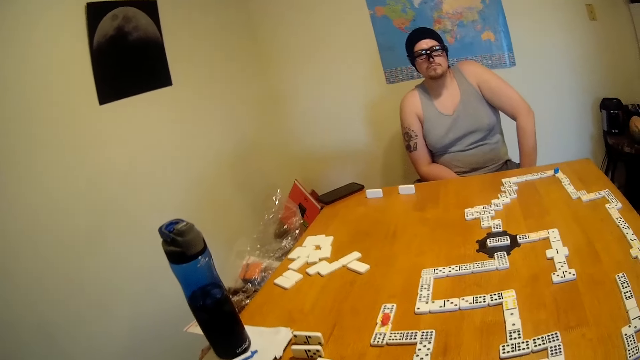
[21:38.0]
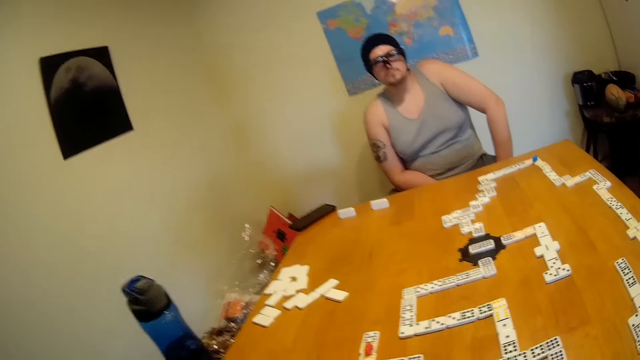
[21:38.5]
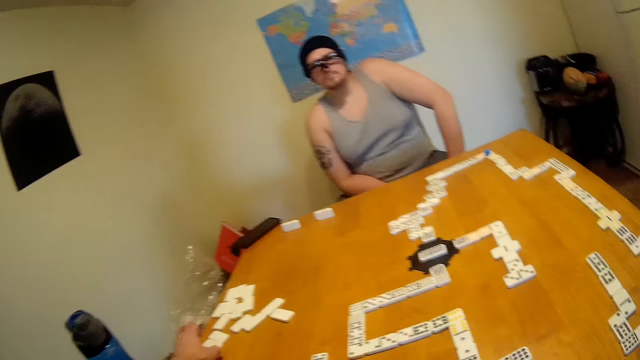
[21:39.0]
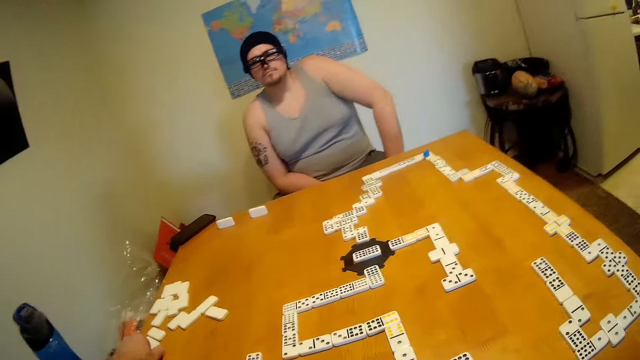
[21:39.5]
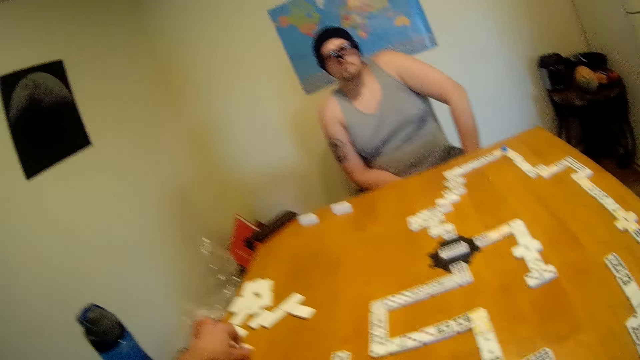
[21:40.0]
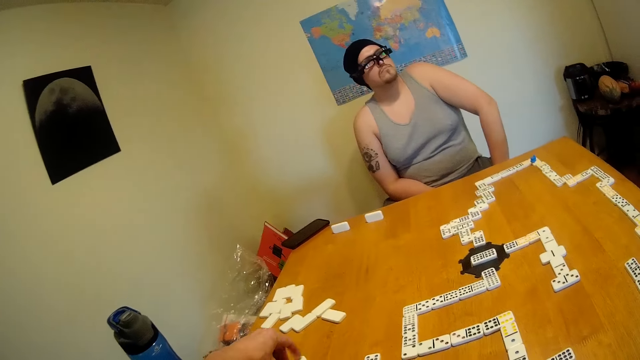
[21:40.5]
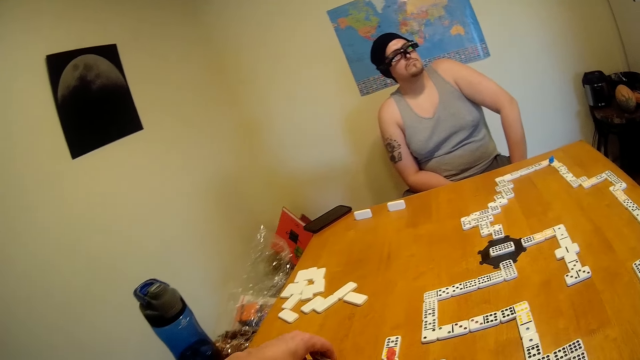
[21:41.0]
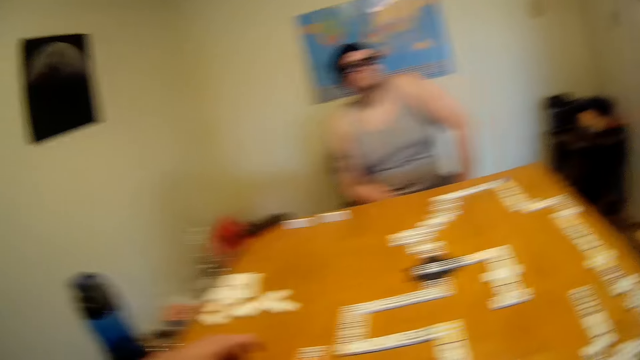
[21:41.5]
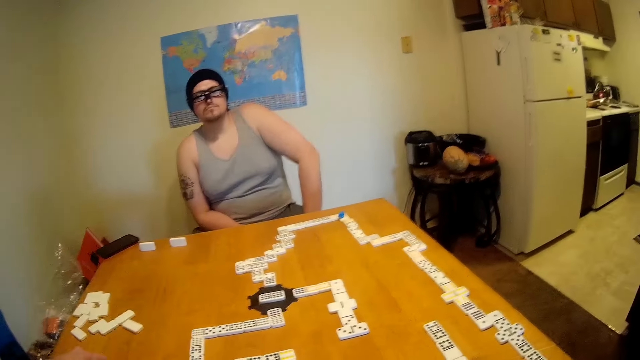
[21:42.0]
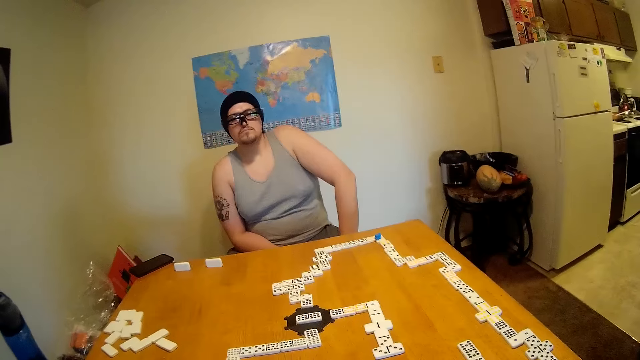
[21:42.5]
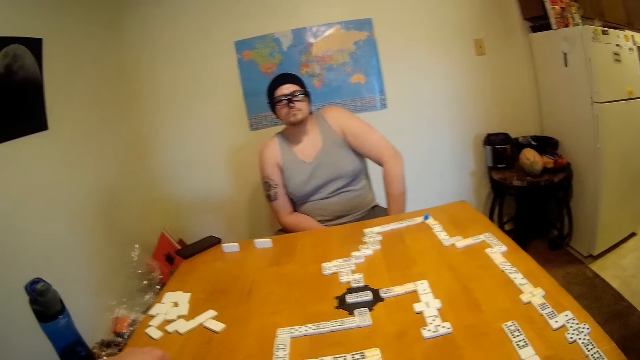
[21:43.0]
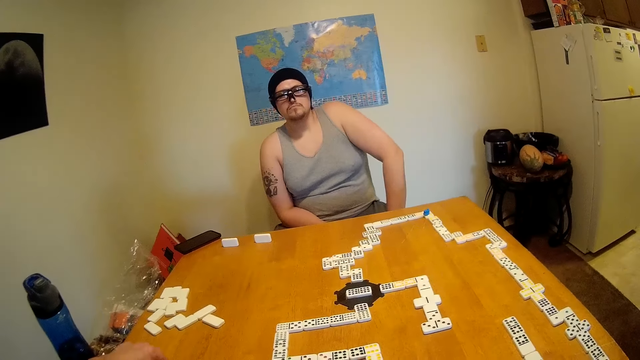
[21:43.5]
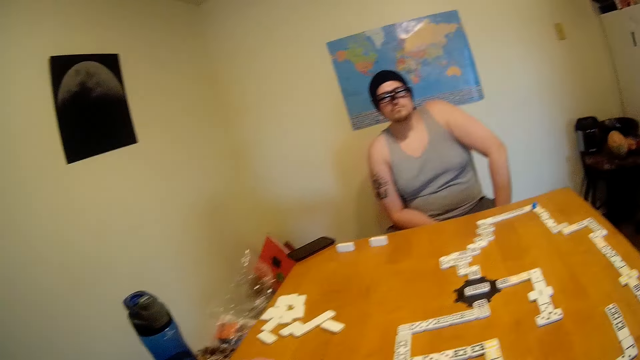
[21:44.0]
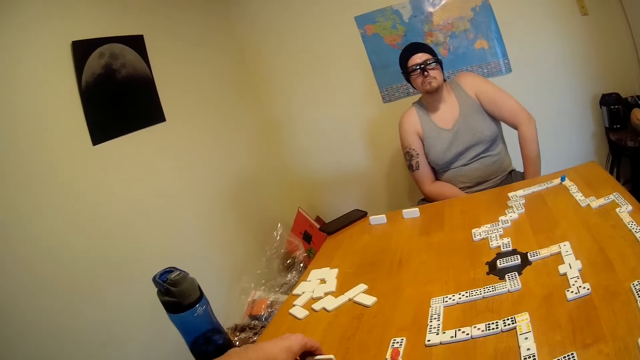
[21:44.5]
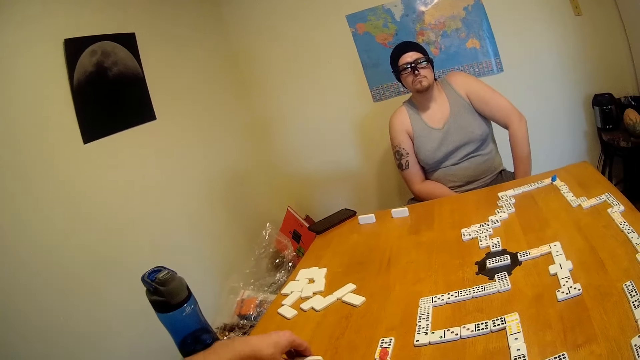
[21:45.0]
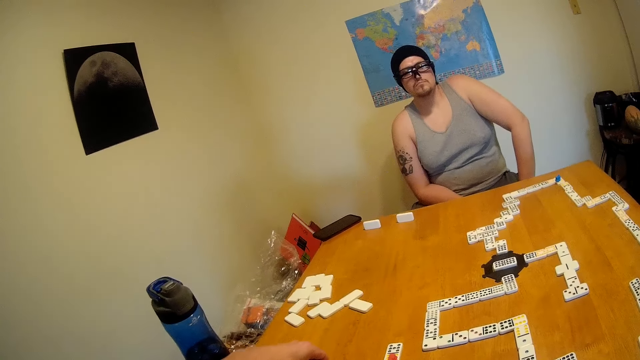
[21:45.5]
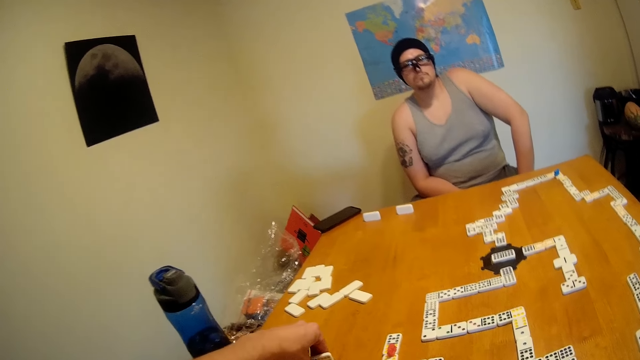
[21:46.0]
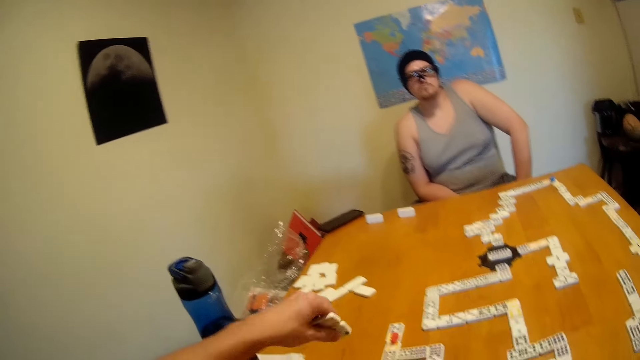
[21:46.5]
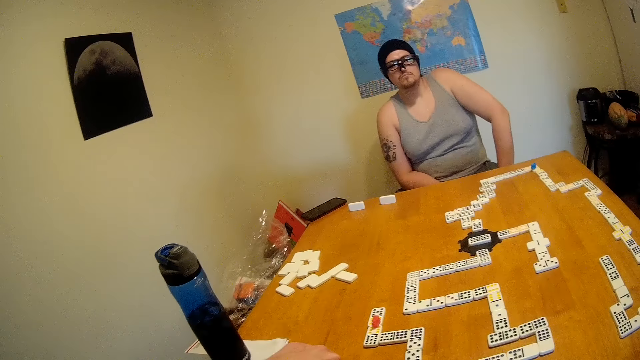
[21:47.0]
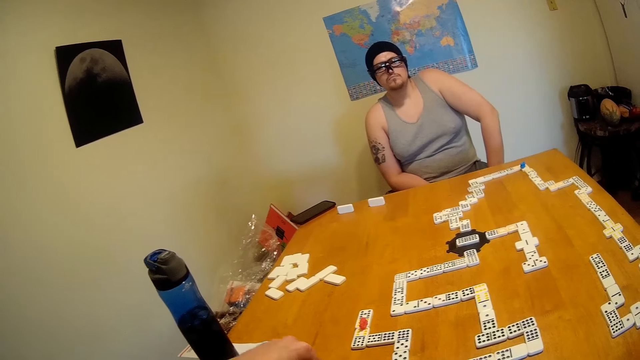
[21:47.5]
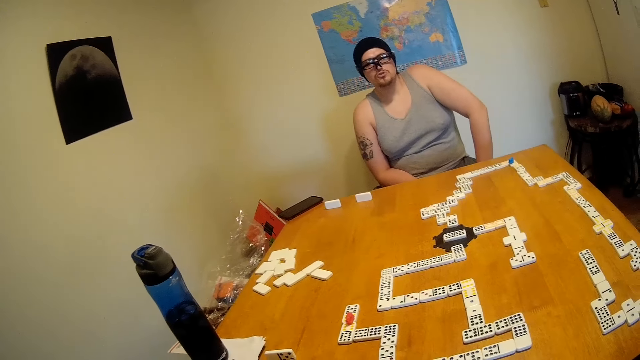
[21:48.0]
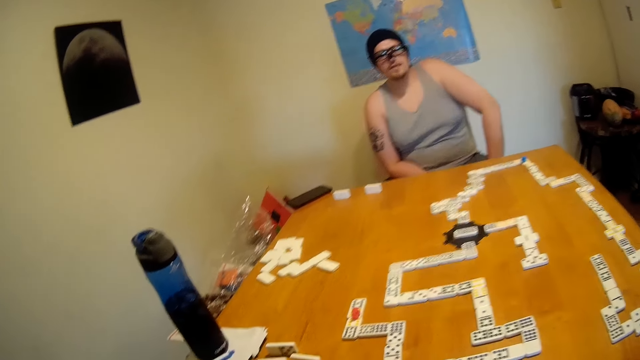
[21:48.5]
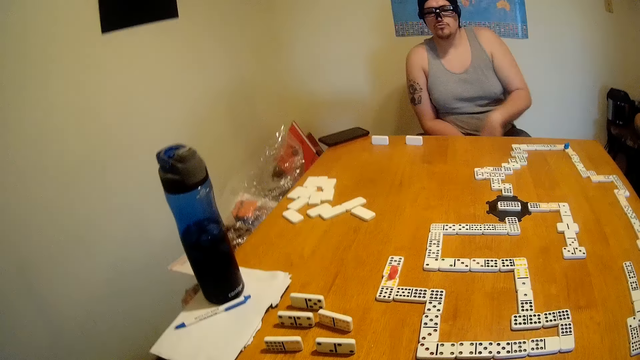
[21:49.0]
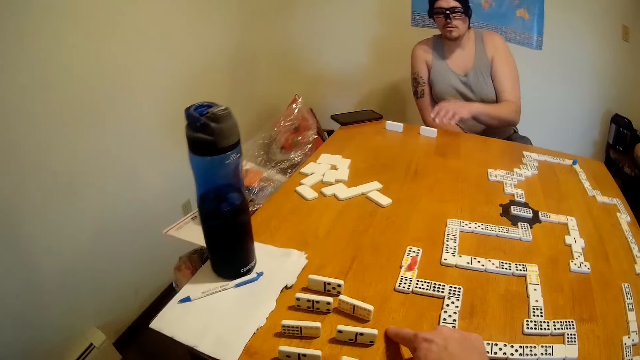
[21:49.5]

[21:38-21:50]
The camera wearer moves a tile on the table. They pick up a domino. They look around the table. They put the domino on the table. They lift the tiles from the table.

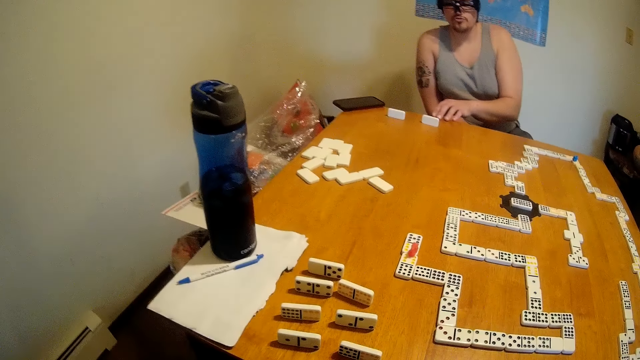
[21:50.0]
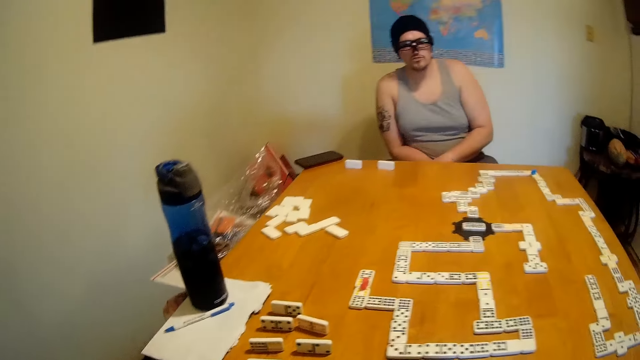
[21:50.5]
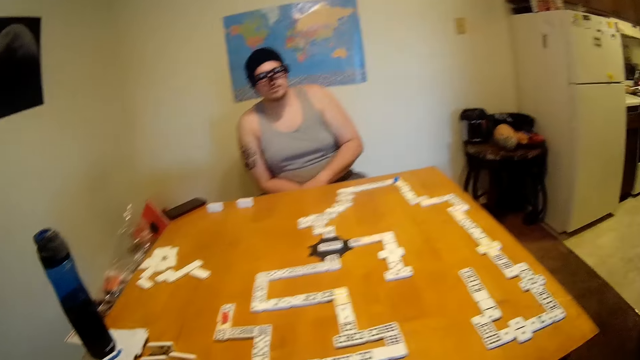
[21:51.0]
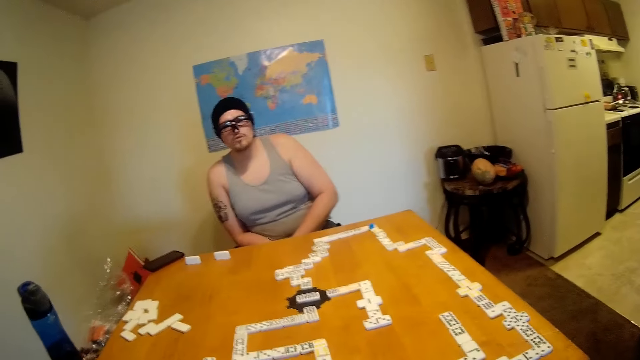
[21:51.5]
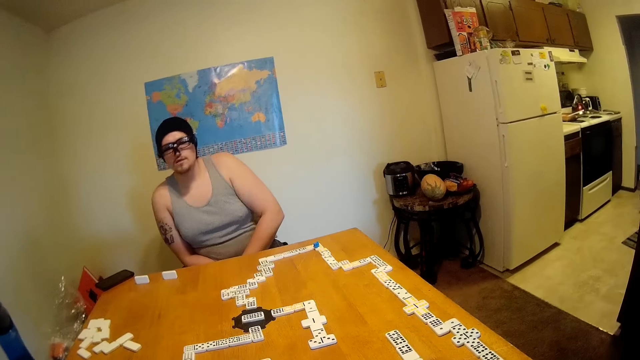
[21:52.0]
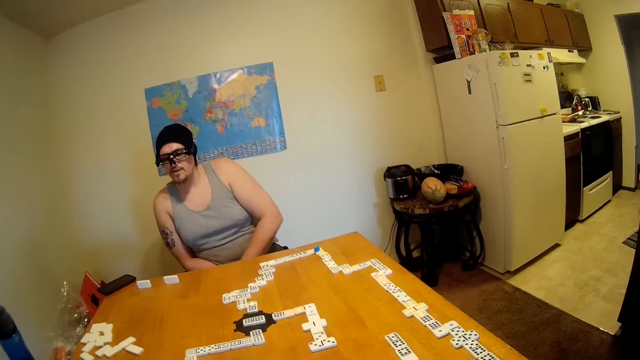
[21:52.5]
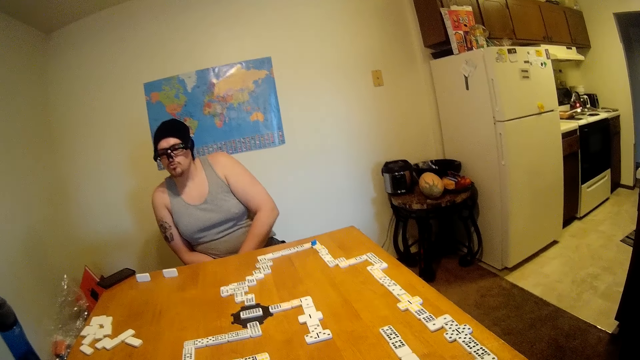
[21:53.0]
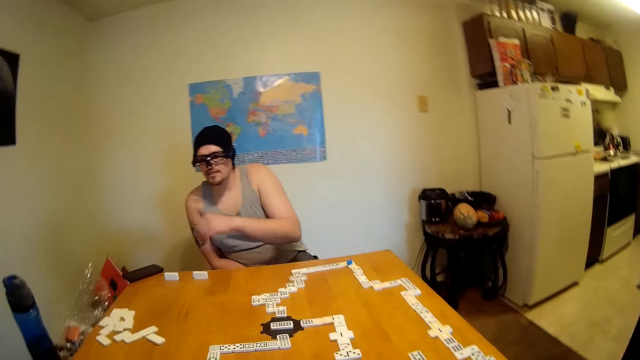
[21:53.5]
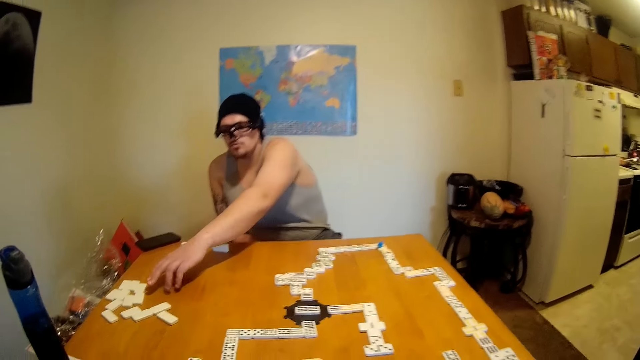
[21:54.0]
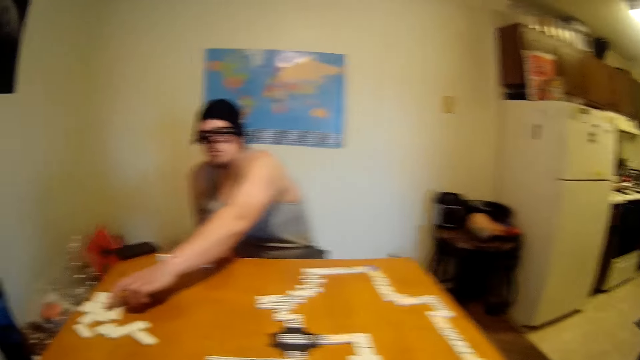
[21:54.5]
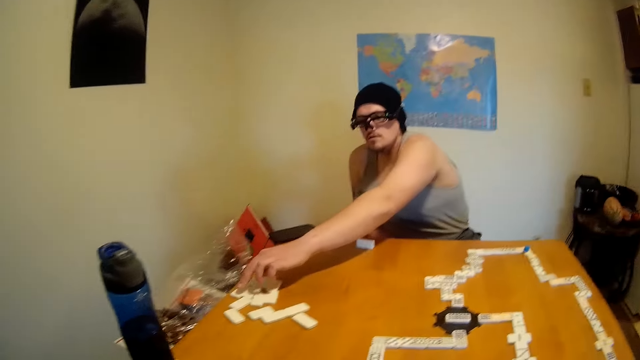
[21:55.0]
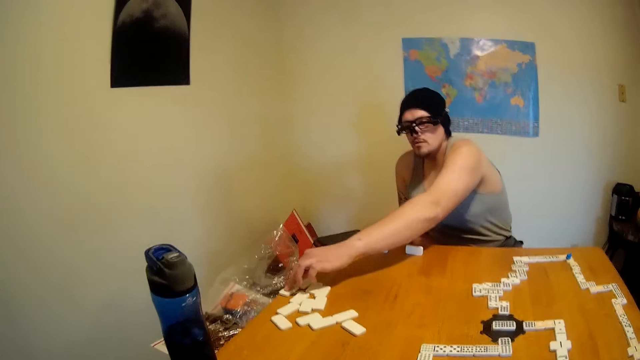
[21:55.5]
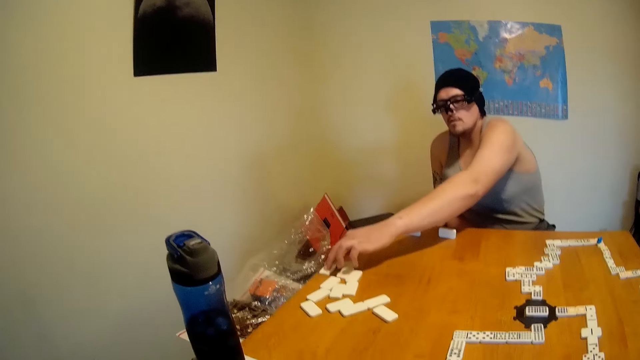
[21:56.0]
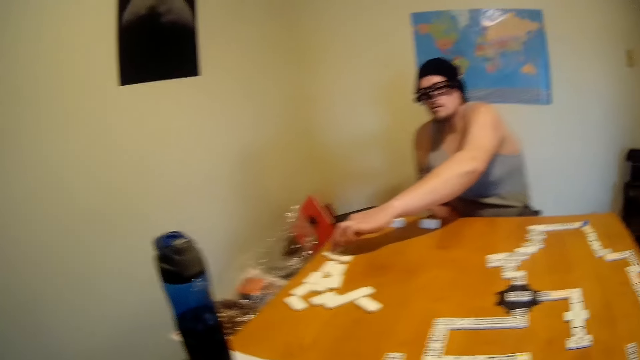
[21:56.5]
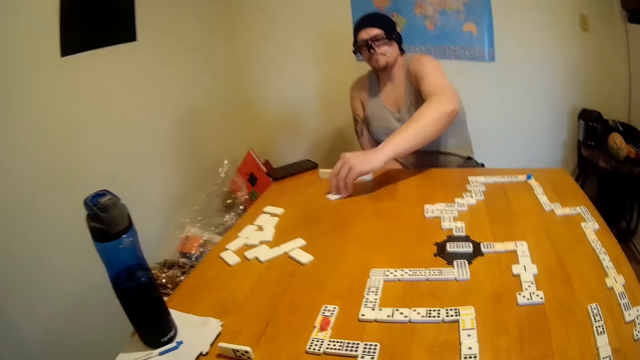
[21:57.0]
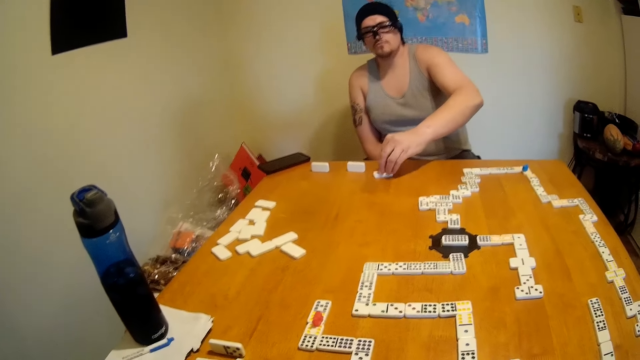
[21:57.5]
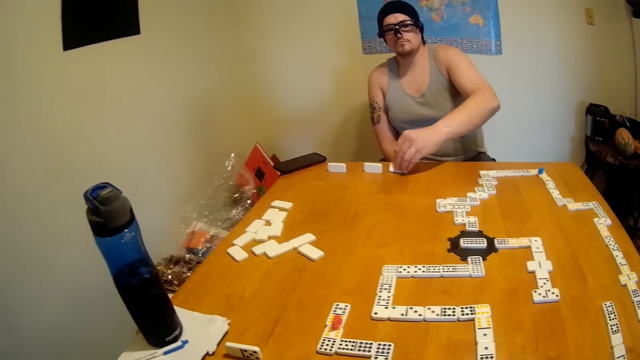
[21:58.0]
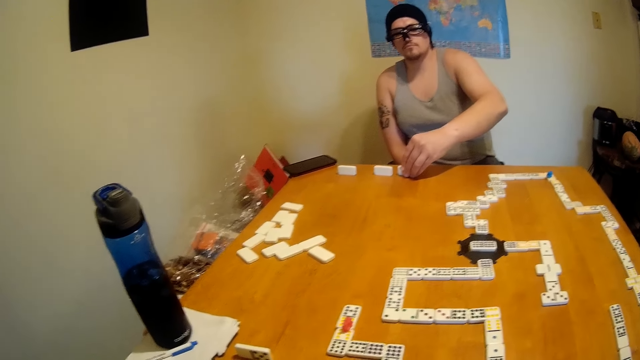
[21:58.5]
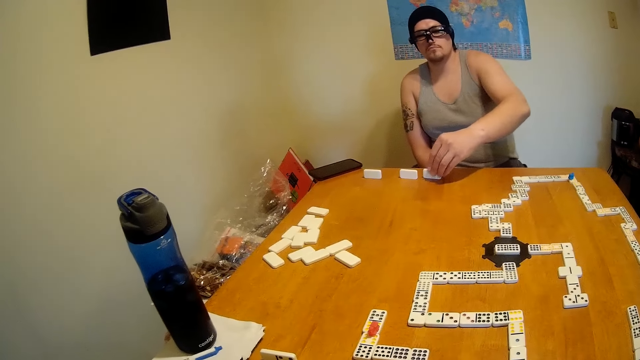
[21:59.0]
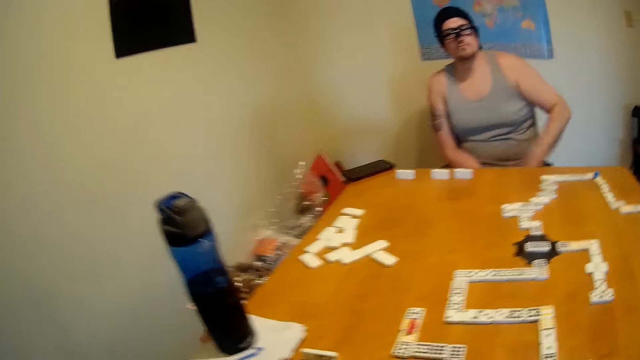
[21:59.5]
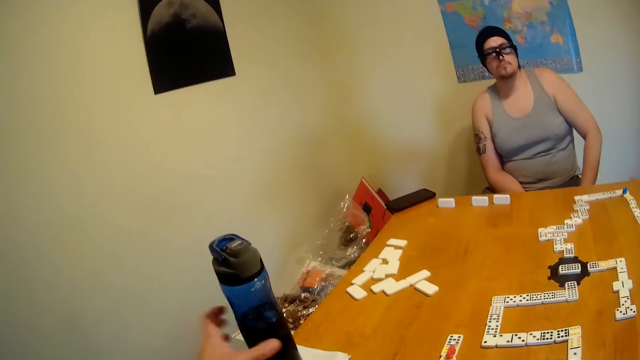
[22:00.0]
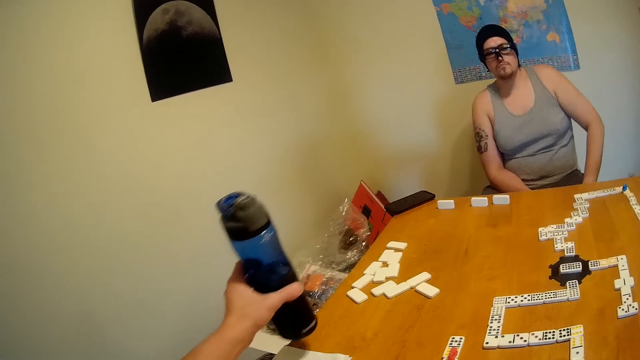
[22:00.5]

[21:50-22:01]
The camera wearer looks around the table. A man moves a tile or domino on the table. The man holds the domino.
